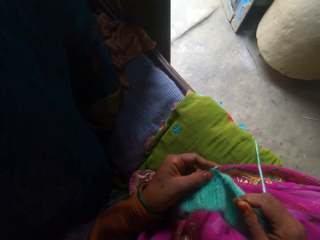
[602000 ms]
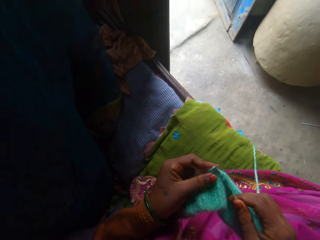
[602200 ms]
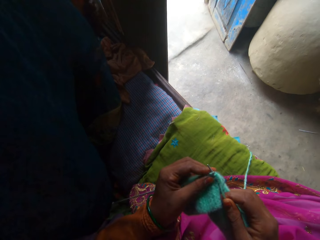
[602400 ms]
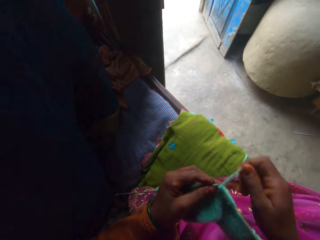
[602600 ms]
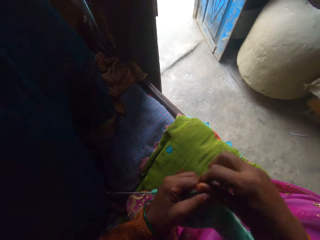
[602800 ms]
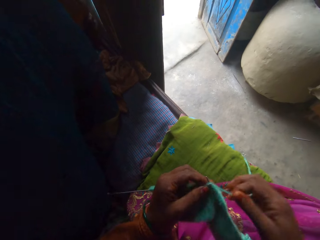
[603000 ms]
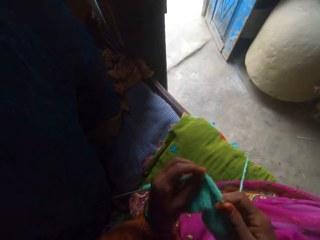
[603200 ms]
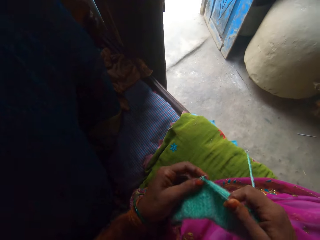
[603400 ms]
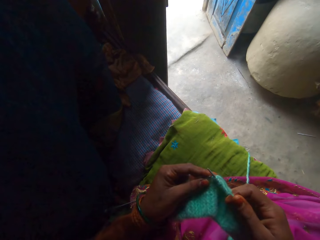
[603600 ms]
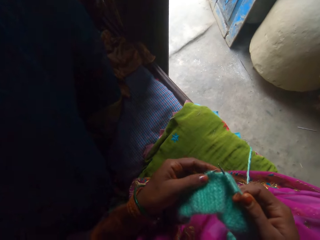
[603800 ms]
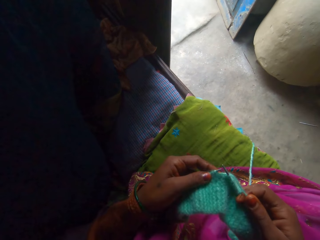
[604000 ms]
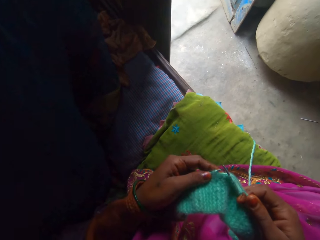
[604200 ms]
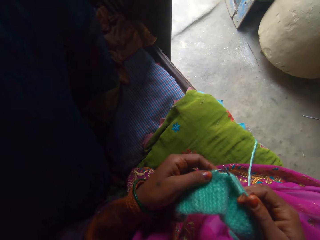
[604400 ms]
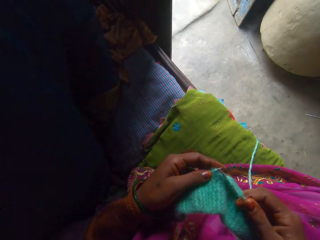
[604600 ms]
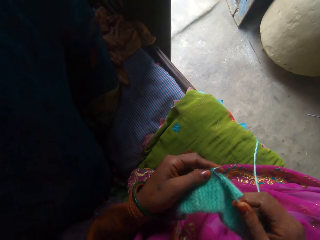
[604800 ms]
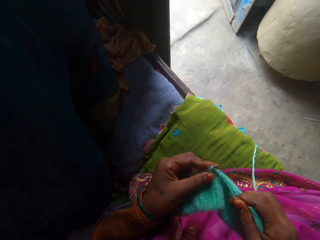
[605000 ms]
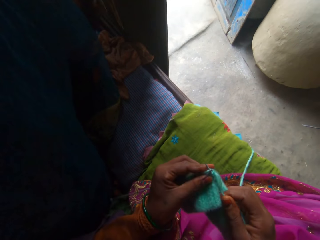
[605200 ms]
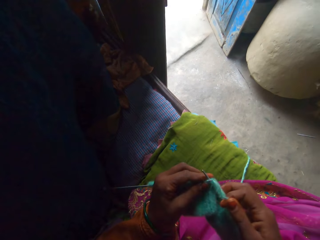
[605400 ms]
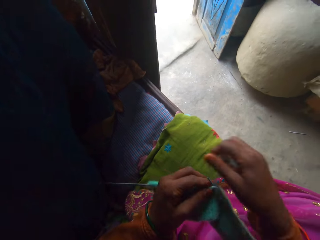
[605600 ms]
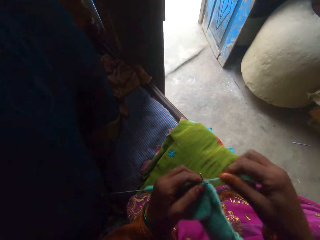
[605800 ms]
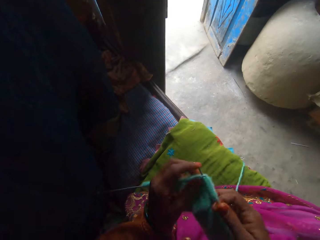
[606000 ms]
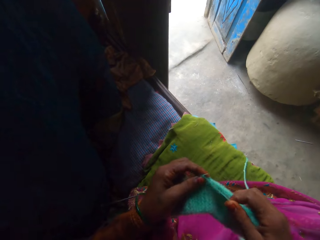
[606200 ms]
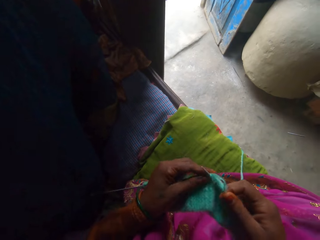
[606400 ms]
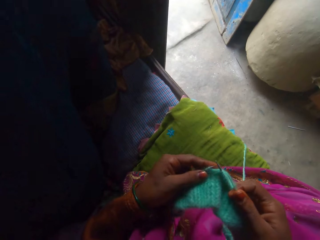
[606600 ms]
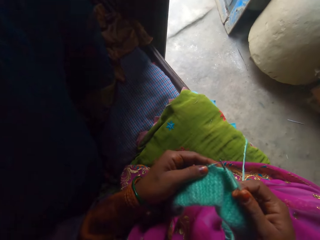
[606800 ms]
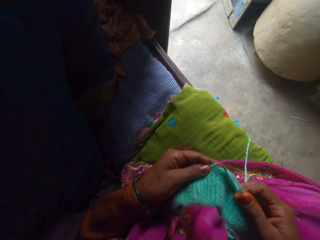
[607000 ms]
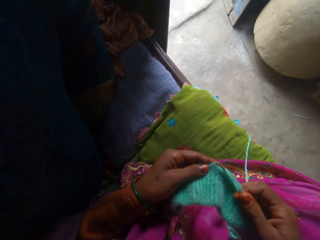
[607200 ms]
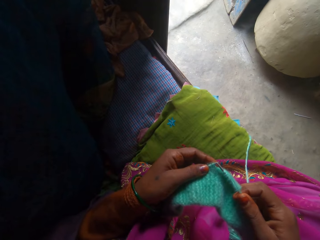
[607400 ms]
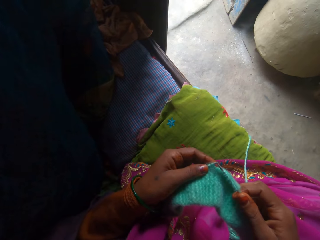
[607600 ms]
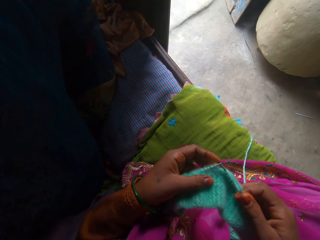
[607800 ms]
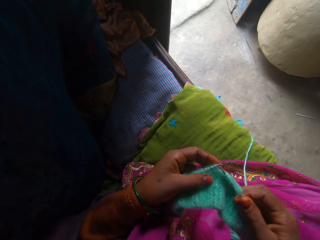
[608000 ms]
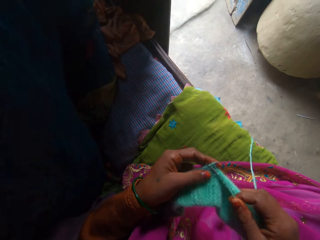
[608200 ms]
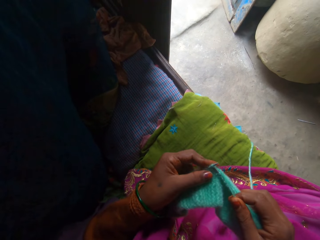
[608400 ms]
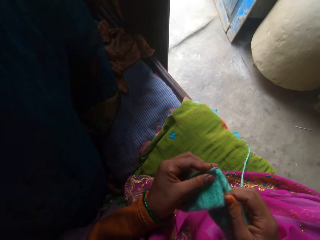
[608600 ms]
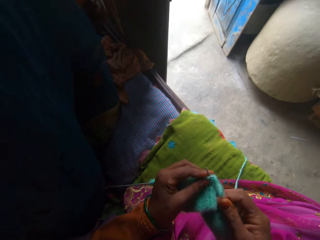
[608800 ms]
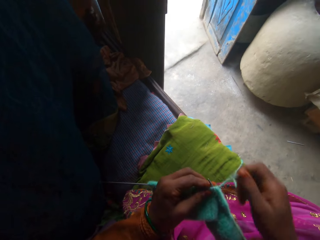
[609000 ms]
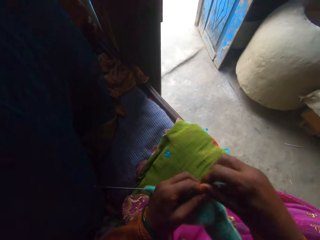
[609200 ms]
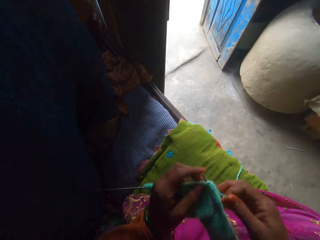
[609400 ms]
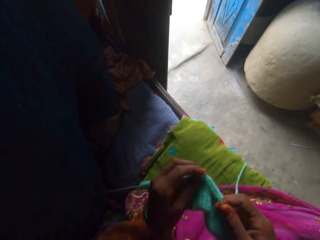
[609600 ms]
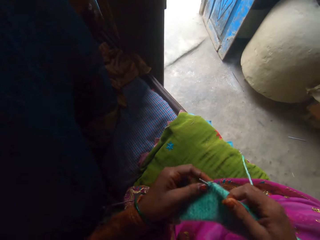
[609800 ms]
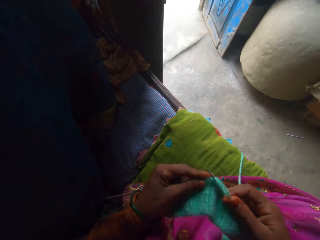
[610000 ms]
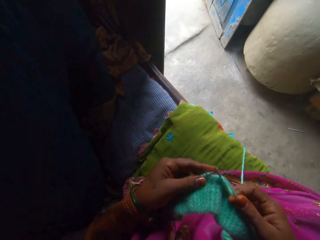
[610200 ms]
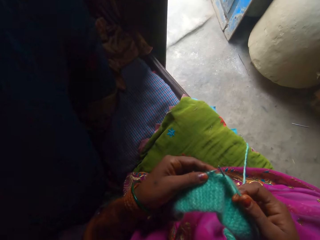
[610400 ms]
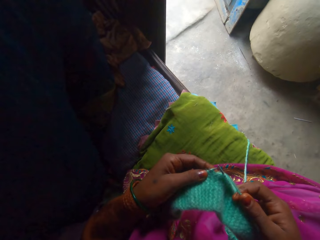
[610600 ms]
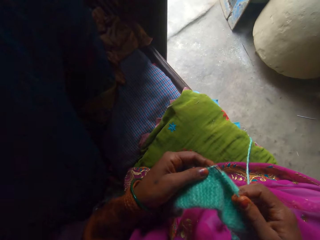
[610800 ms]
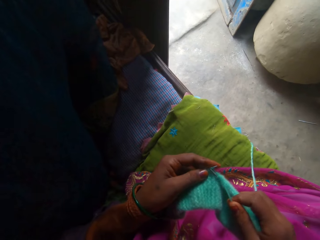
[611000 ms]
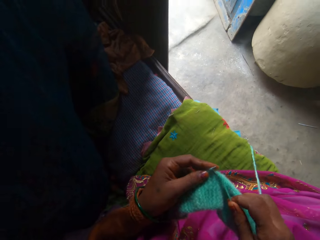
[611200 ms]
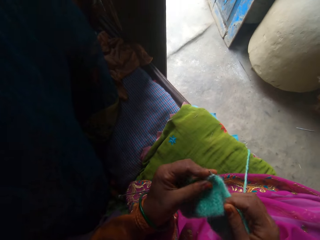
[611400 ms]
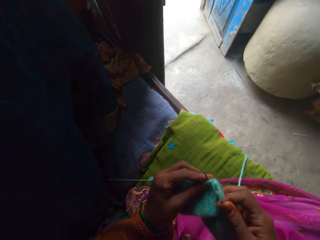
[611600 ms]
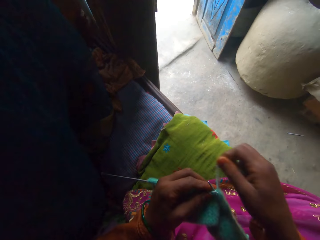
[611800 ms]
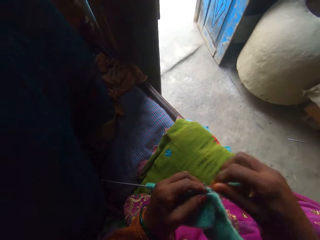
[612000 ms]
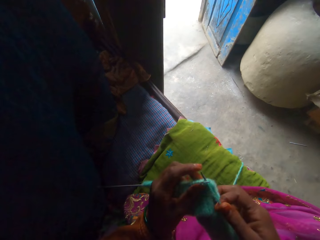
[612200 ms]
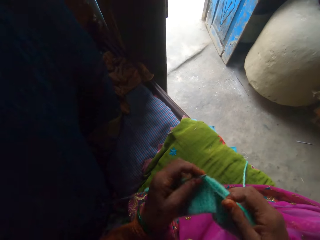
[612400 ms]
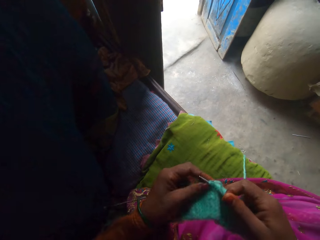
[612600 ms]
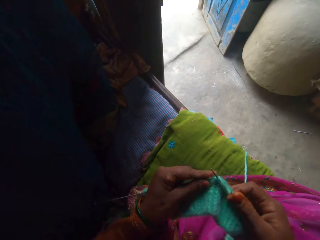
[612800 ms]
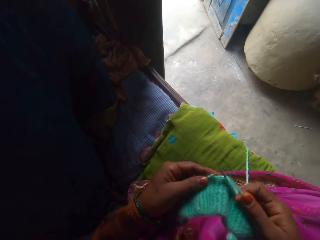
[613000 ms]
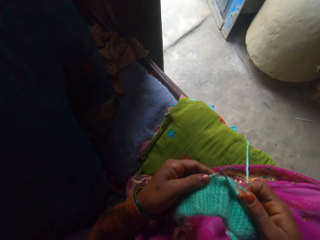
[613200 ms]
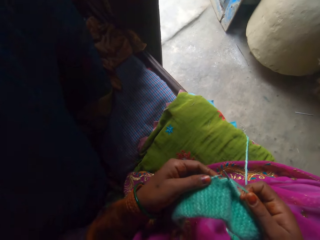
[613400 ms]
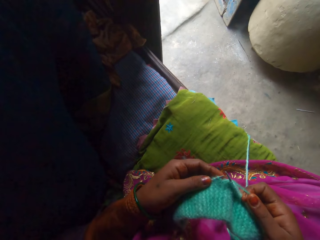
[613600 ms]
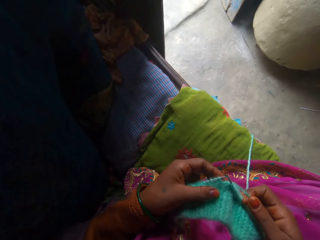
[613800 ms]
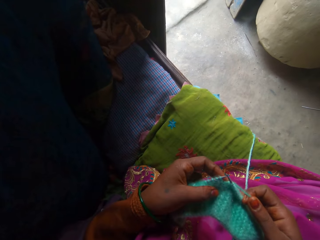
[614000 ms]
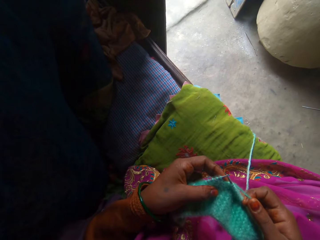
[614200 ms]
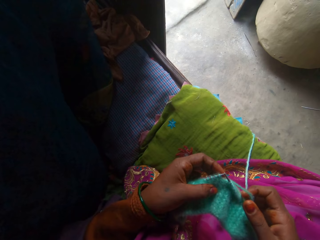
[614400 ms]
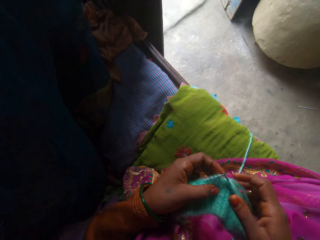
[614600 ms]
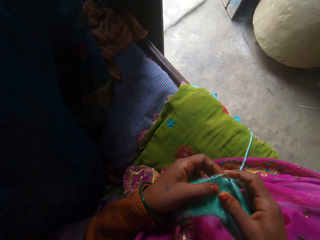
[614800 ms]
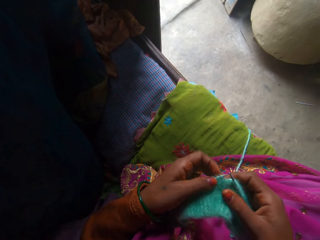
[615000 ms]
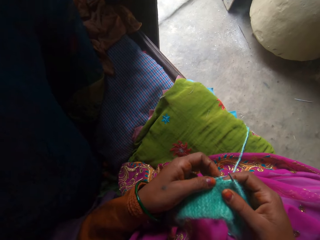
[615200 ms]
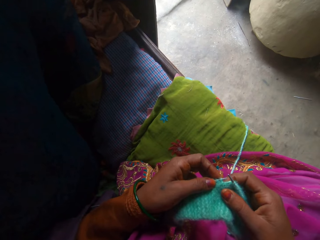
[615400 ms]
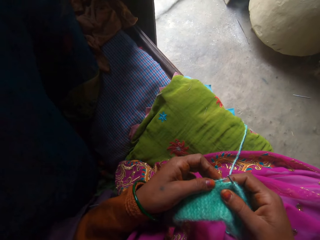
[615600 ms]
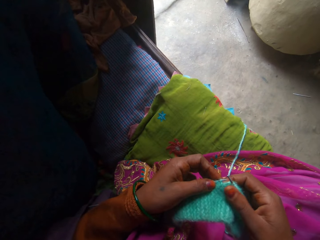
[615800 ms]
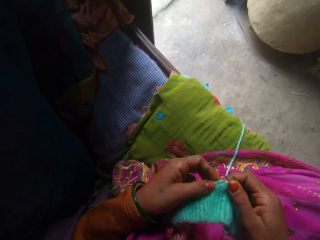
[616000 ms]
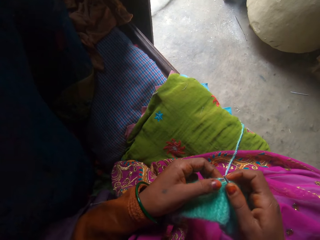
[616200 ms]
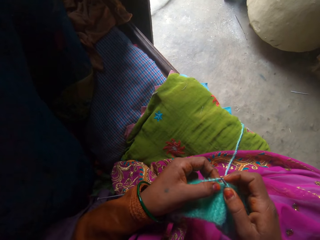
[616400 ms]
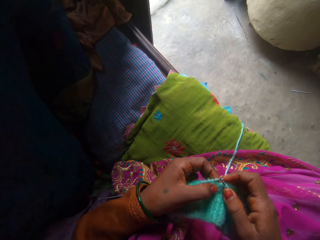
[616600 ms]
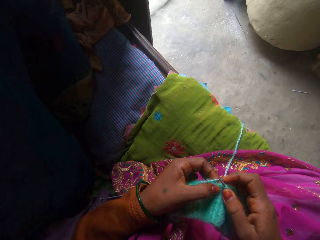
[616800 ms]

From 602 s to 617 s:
The camera wearer knits the fabric using the knitting needle. They adjust the yarn. They knit the fabric using the knitting needle. They inspect the fabric. They knit the fabric using the knitting needle. They adjust the yarn. They knit the fabric using the knitting needle. They inspect the fabric. They knit the fabric using the knitting needle. They adjust the yarn. They knit the fabric using the knitting needle. They inspect the fabric. They knit the fabric using the knitting needle. They adjust the yarn. They knit the fabric using the knitting needle. They adjust the fabric.

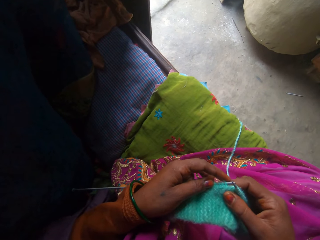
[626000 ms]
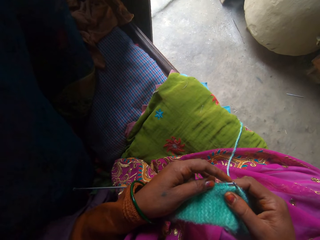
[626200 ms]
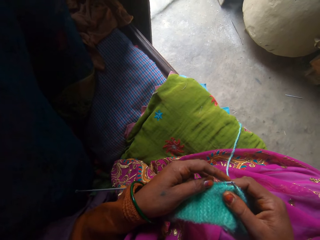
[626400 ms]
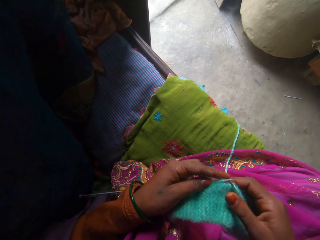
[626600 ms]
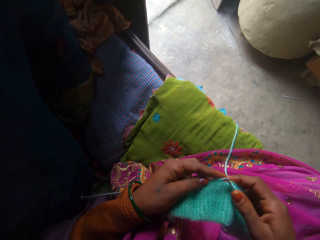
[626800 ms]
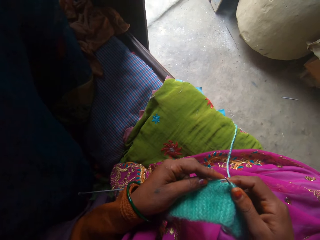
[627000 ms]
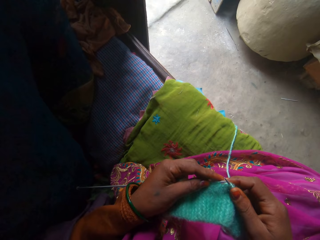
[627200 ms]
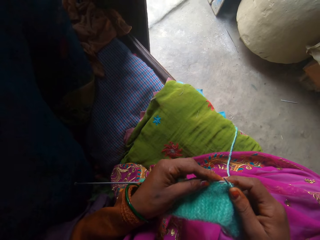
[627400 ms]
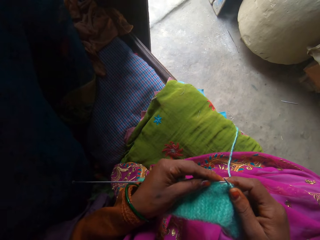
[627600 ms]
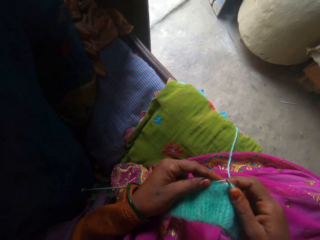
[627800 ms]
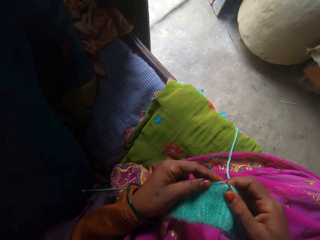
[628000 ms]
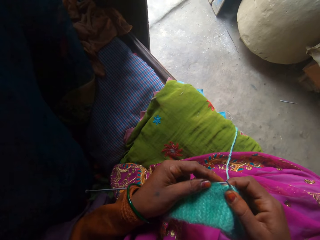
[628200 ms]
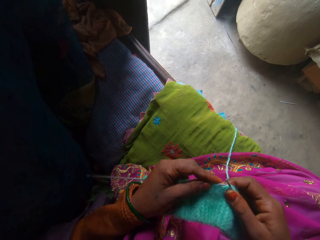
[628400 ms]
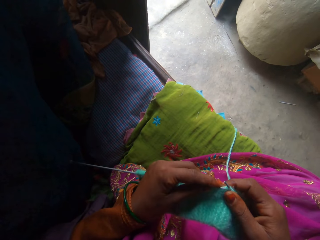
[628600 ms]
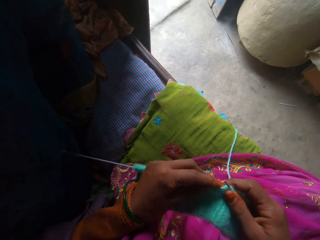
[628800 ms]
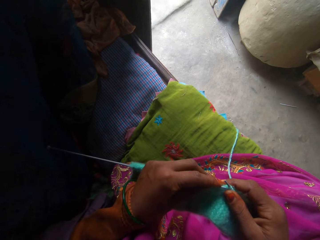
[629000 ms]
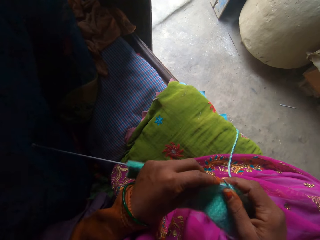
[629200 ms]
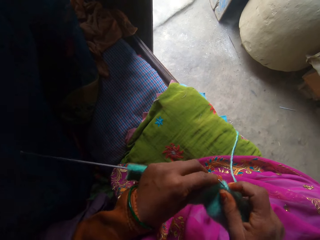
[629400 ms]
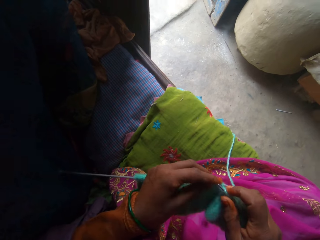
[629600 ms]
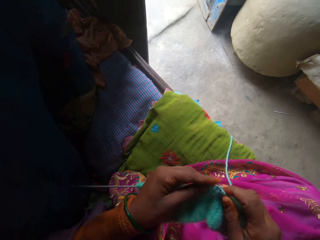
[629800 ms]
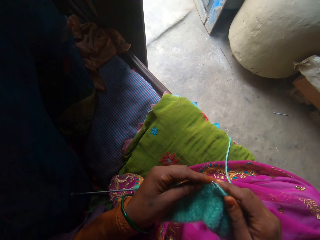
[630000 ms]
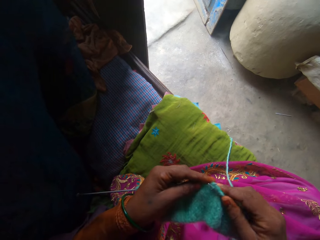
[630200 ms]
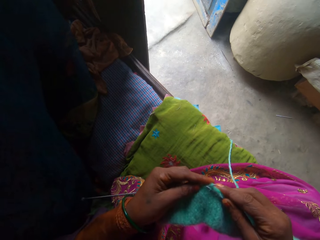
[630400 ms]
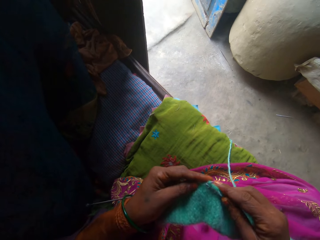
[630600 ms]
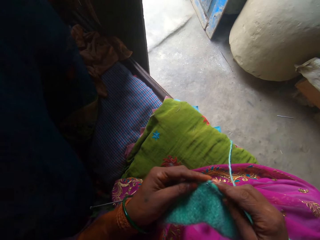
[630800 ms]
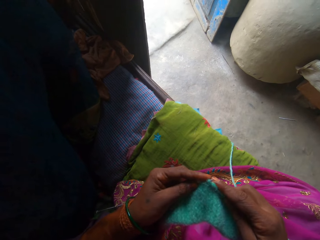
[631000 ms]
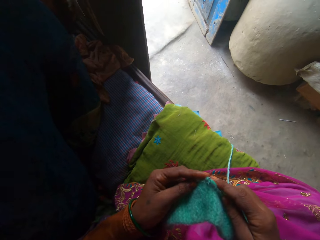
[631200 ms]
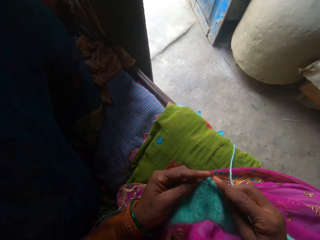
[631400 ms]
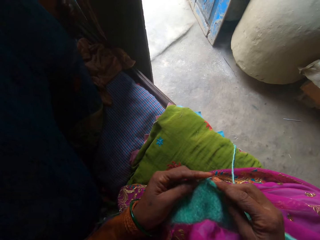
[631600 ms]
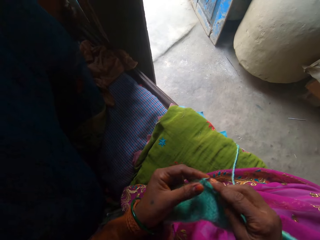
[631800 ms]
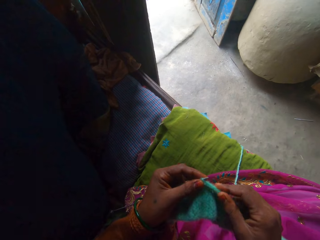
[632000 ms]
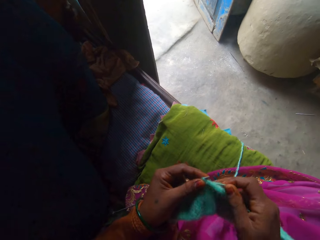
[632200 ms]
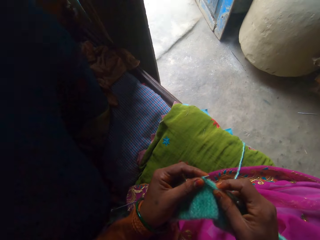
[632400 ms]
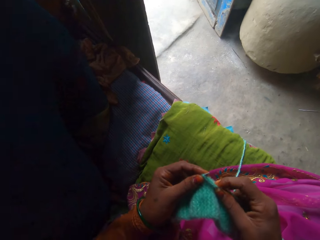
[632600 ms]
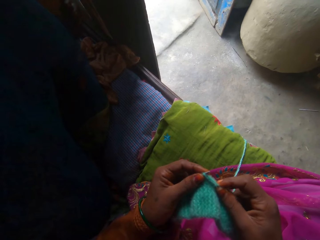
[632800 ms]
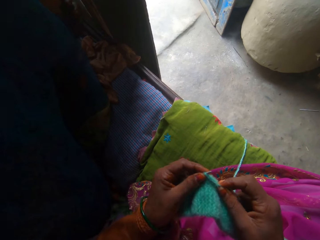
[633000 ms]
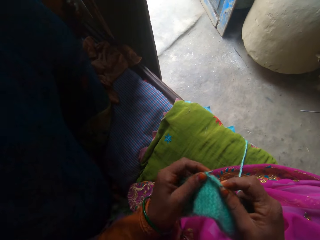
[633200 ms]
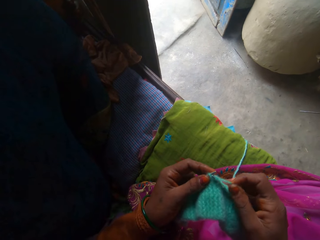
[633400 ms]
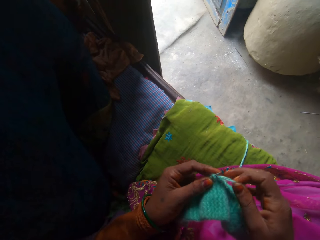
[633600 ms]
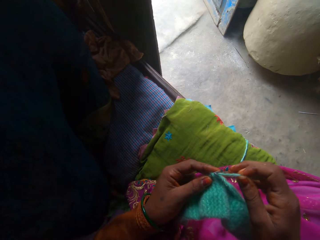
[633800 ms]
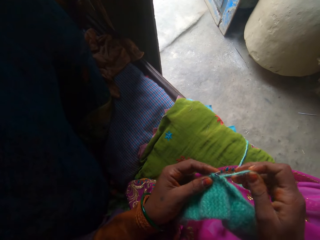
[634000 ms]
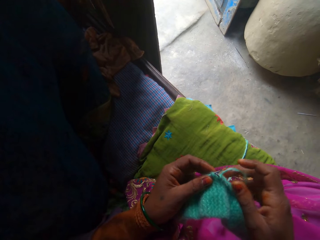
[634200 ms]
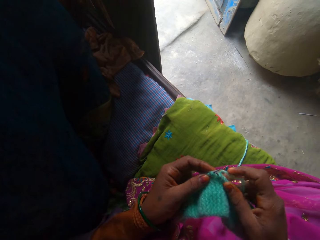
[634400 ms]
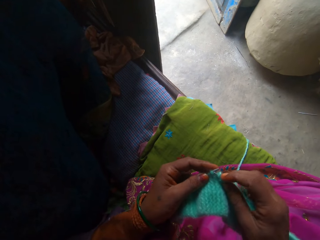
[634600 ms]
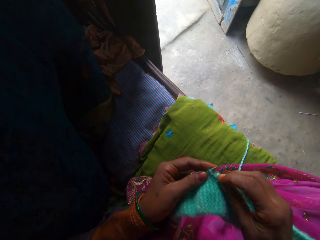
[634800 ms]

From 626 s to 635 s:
The camera wearer knits the fabric using the knitting needle. They adjust the yarn.
